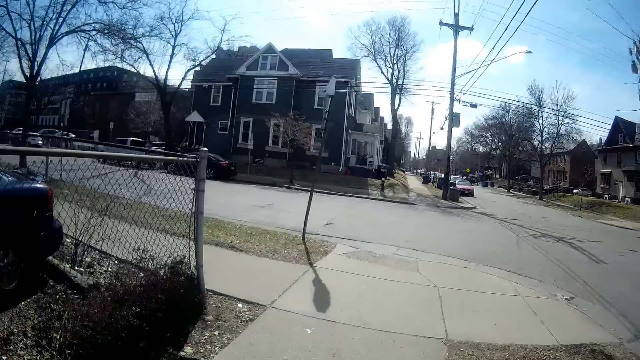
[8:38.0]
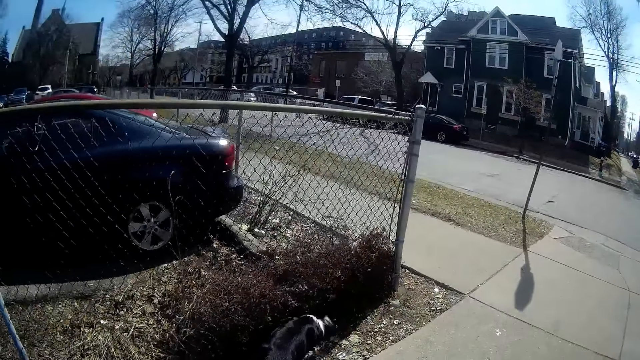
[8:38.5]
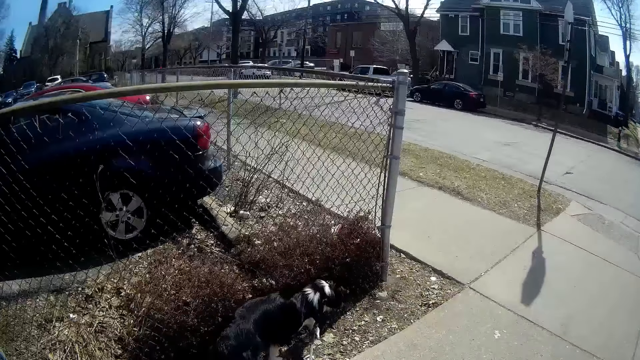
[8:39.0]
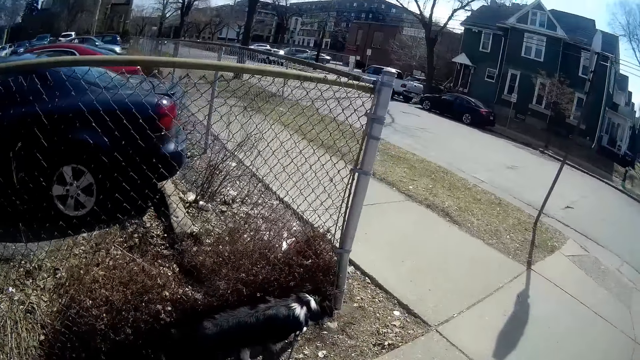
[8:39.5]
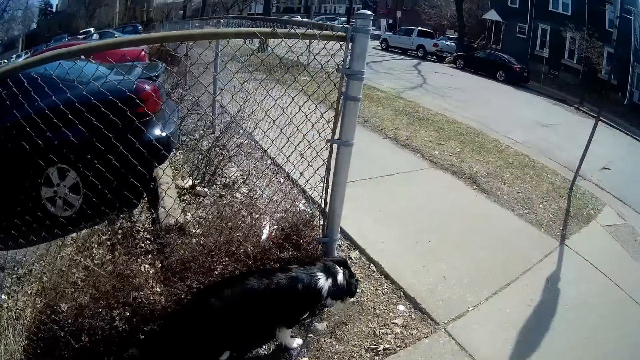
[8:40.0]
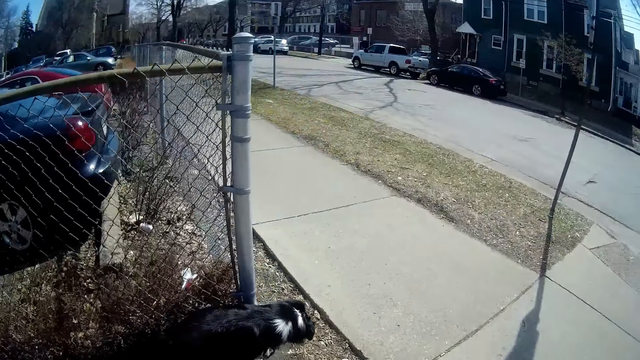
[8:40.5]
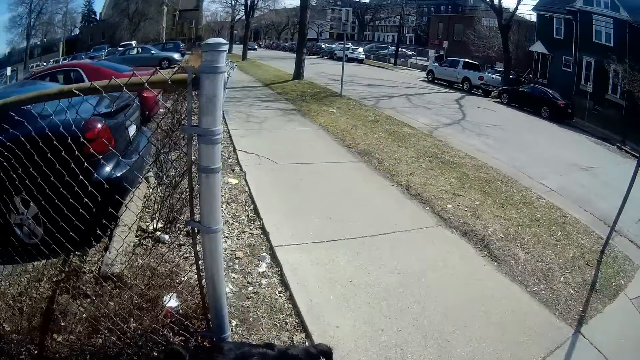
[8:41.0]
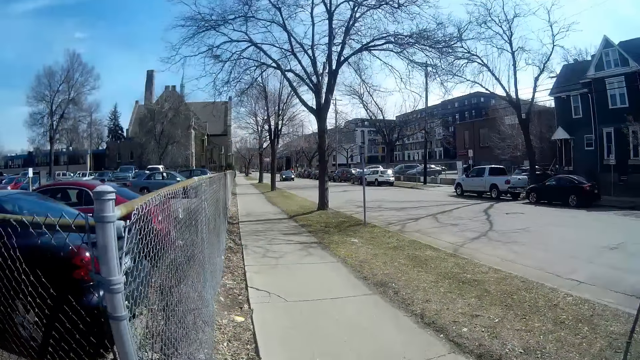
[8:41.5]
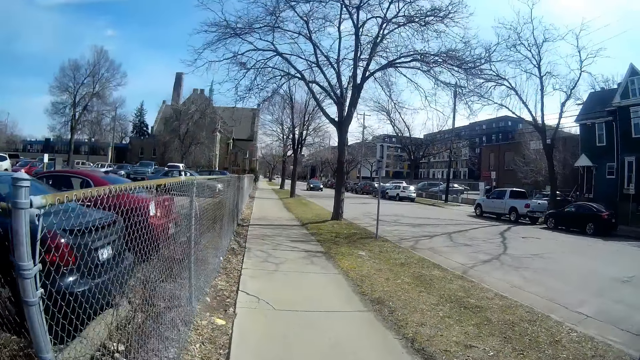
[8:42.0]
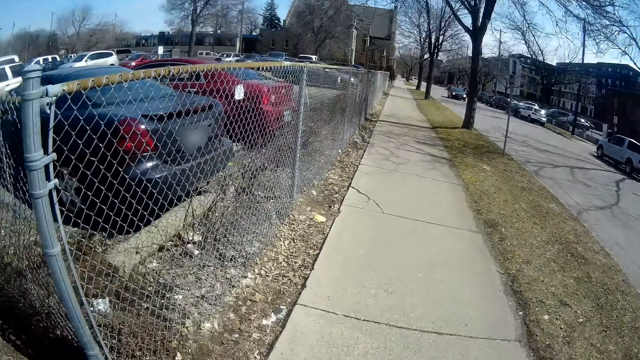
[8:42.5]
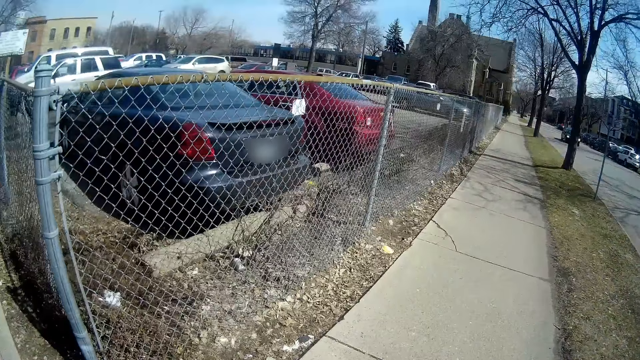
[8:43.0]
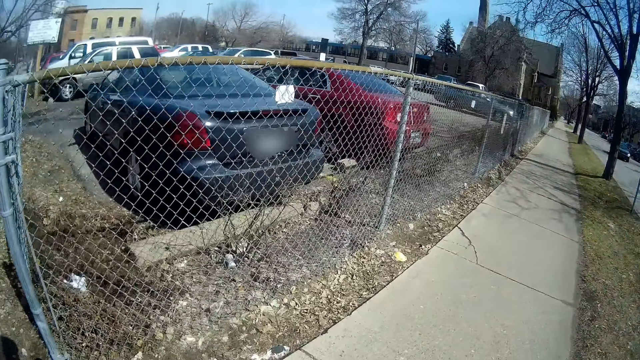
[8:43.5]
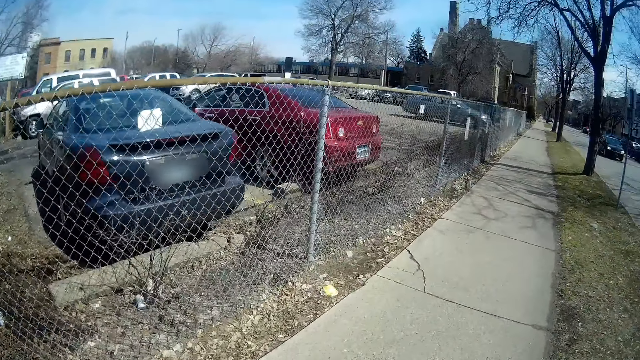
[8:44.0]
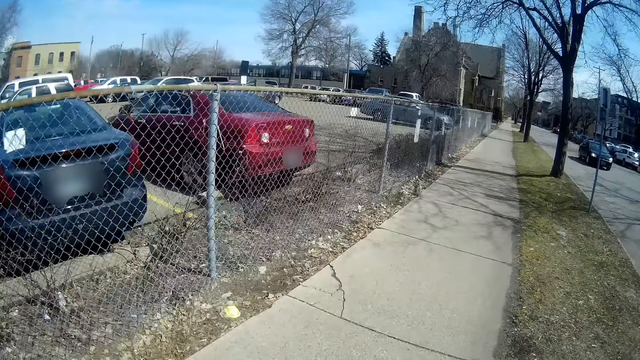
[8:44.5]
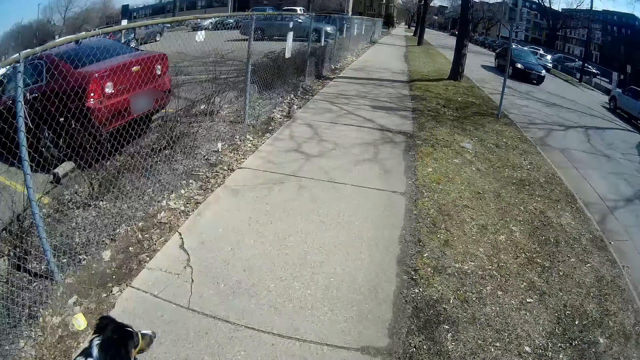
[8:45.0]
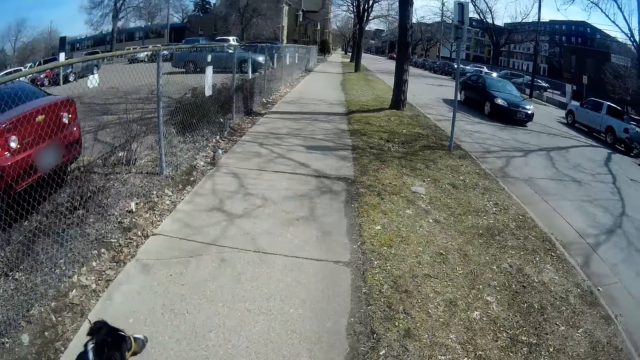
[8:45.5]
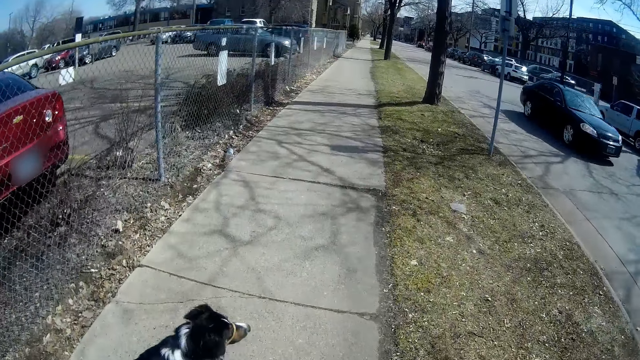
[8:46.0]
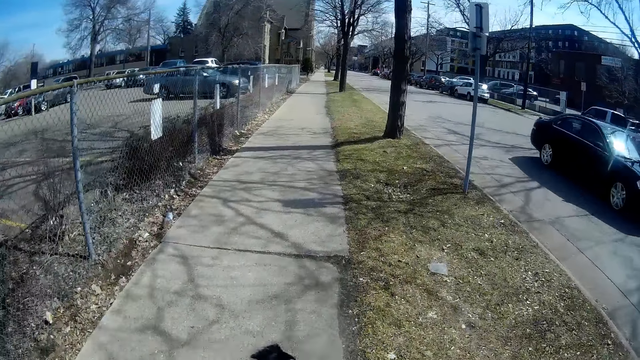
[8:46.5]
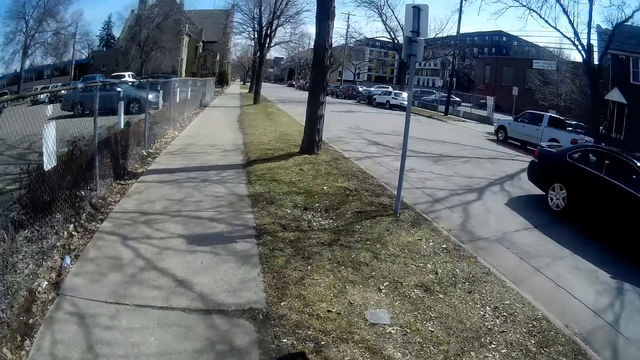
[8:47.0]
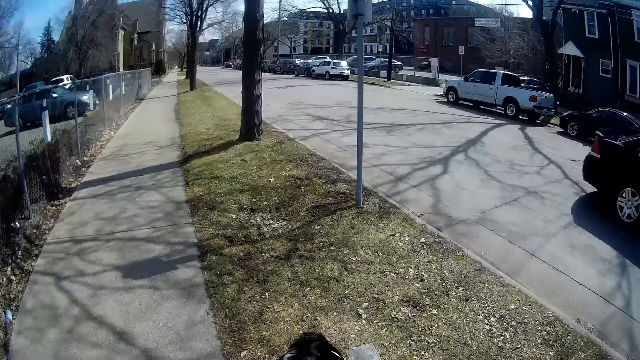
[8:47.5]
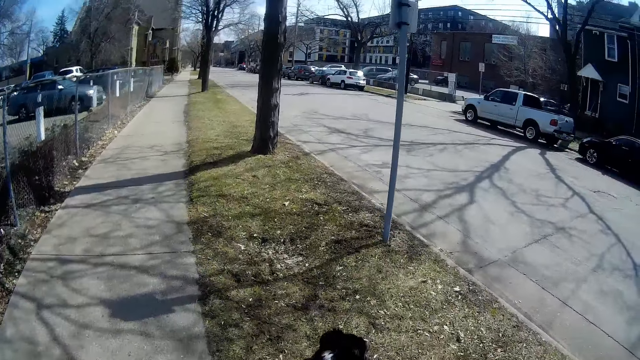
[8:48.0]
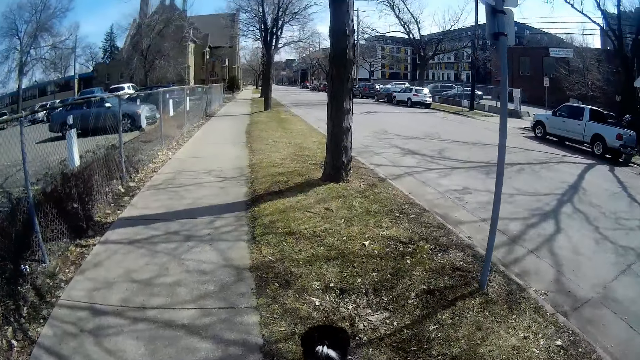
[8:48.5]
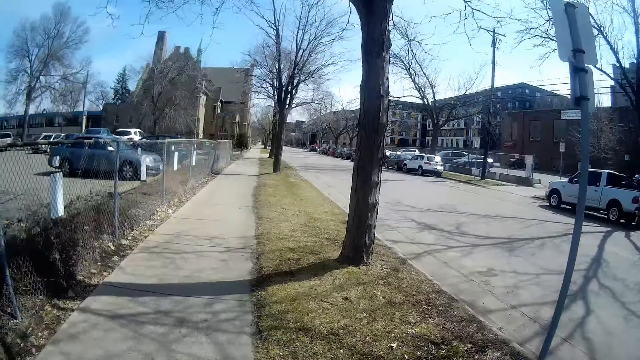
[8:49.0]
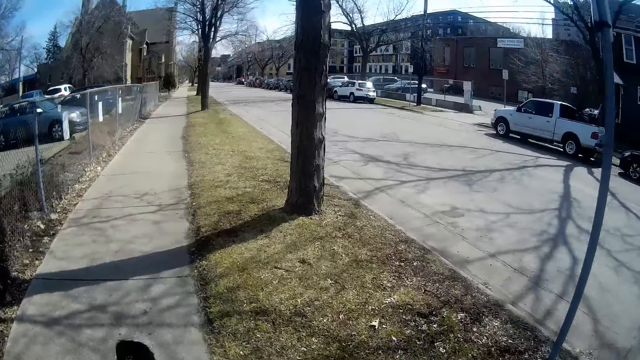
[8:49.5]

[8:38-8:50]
The camera wearer walks.

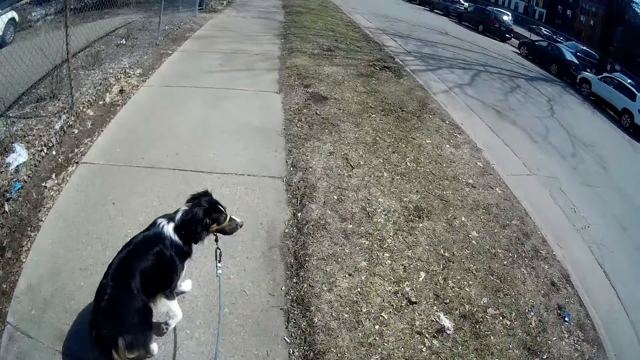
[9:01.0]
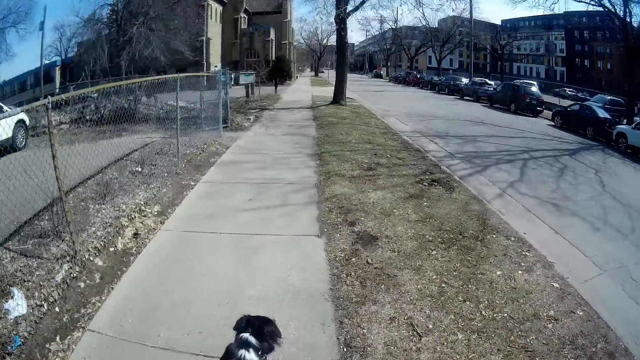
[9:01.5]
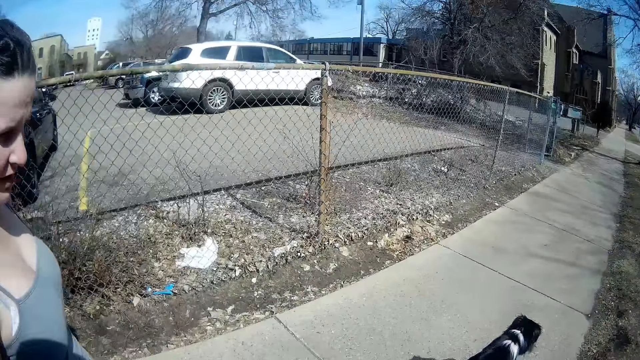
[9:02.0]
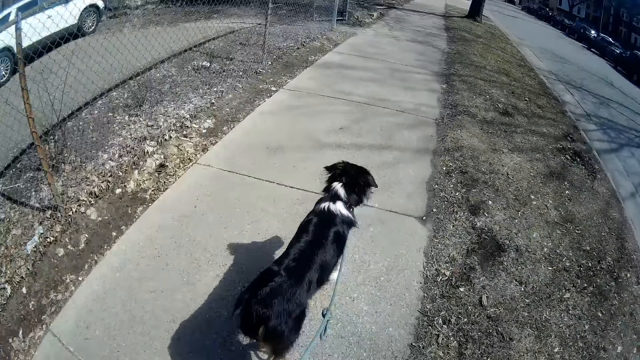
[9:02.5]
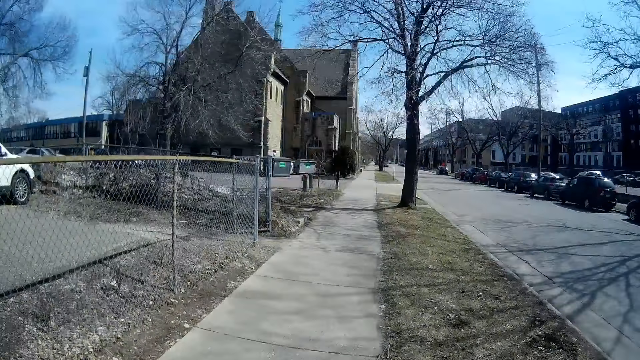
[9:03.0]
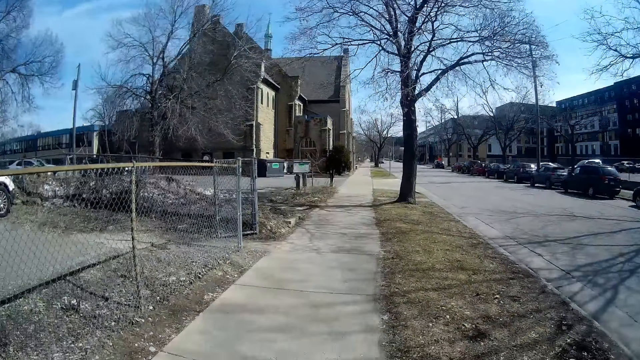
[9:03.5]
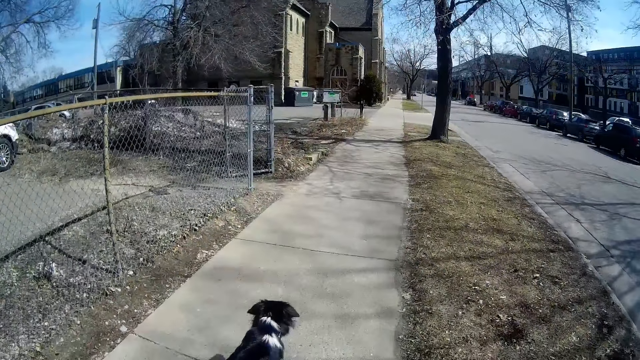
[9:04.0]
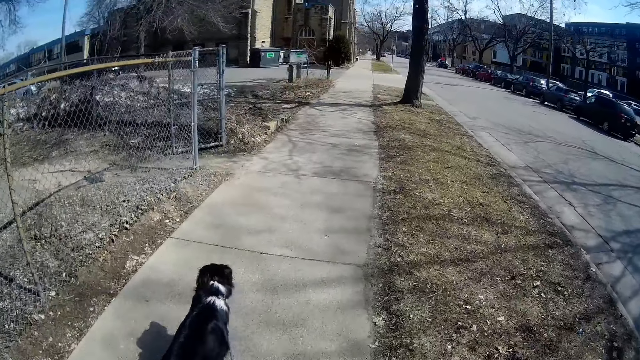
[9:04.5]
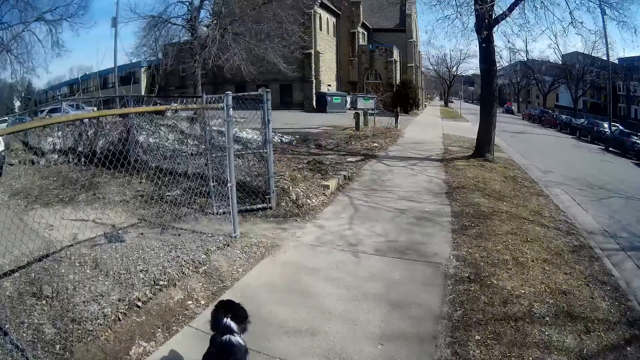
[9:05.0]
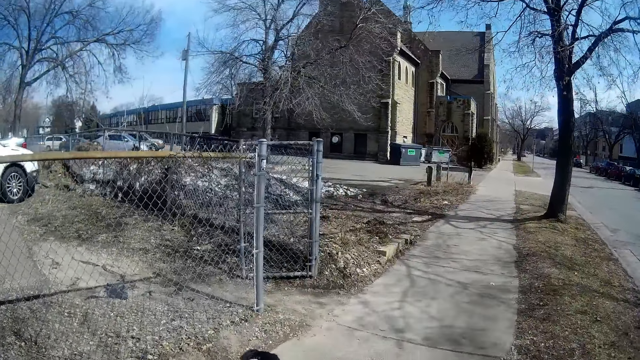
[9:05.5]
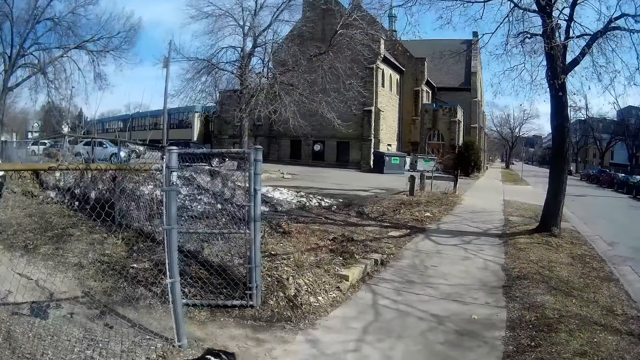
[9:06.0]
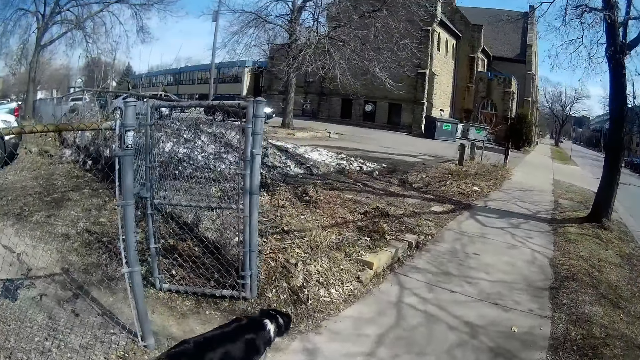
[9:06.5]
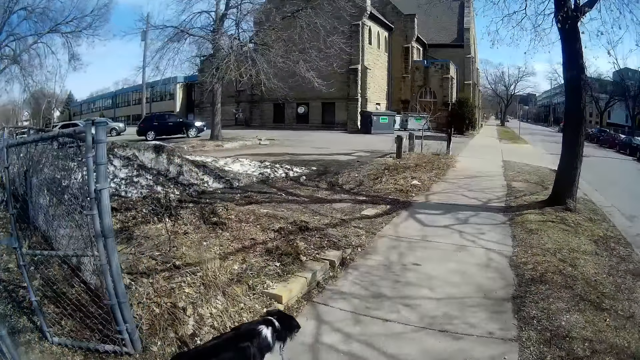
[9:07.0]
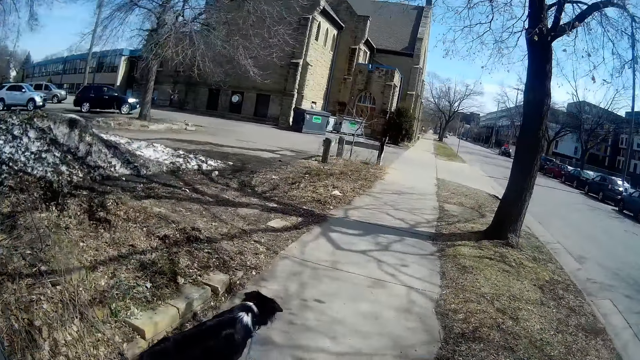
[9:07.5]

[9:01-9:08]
The camera wearer looks around. They walk.

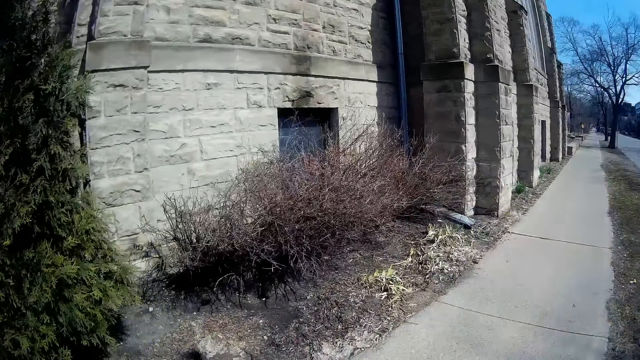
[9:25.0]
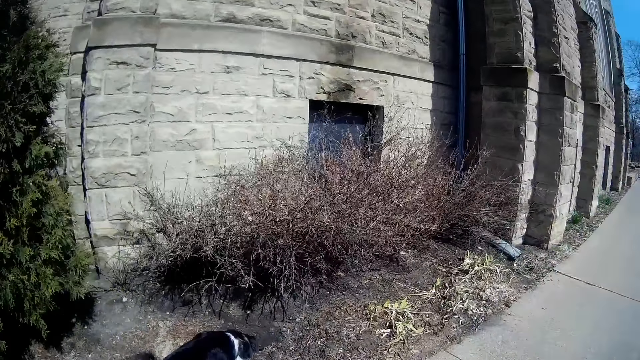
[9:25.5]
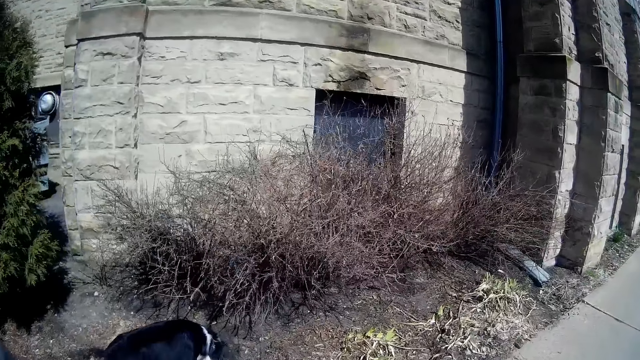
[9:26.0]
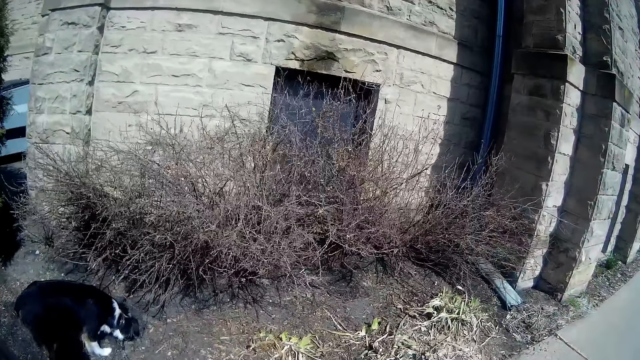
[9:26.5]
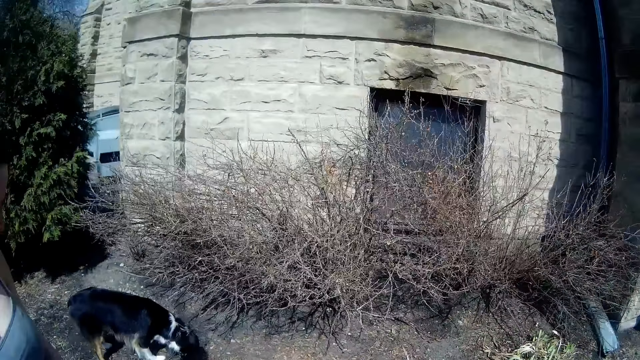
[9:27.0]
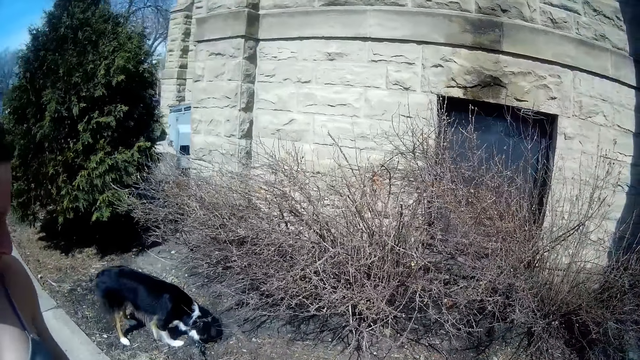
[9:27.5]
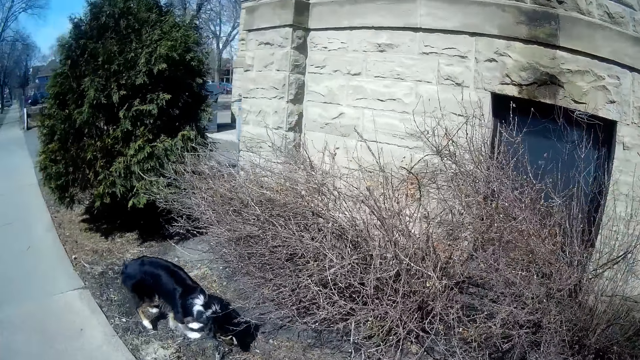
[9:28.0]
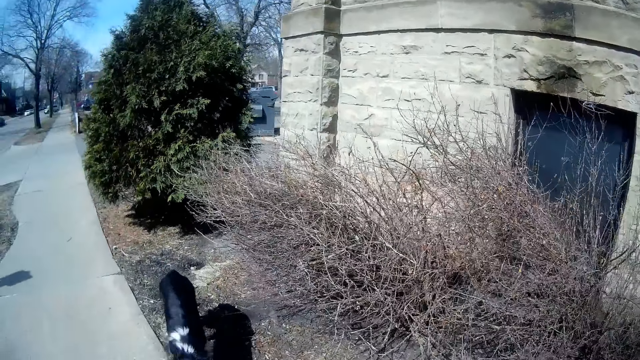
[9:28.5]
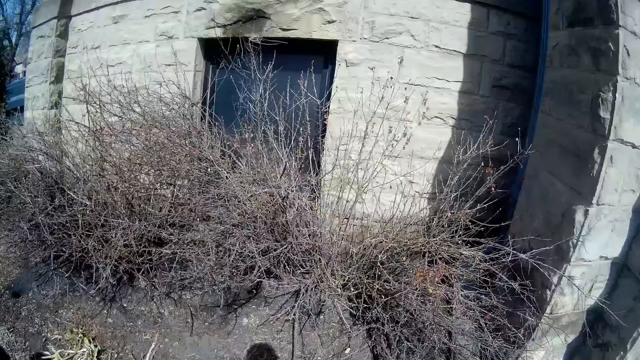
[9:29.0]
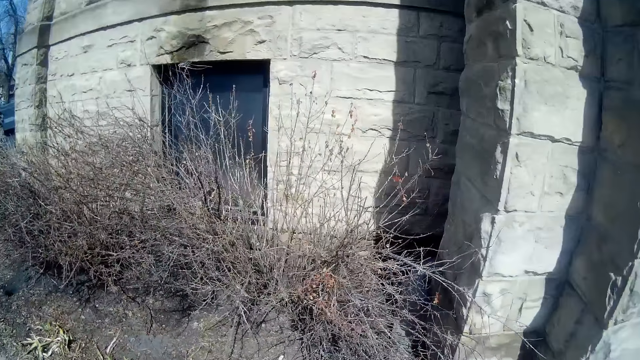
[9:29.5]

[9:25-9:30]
The camera wearer looks around. A lady stops for a while. The camera wearer stops for a while. They walk around.
